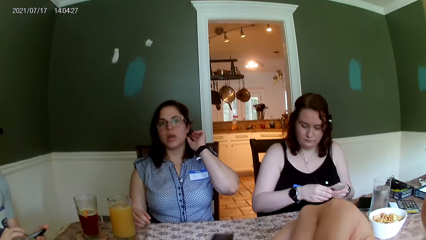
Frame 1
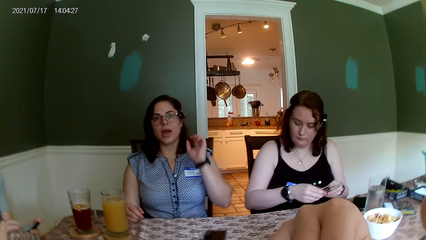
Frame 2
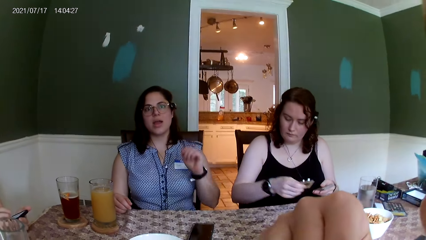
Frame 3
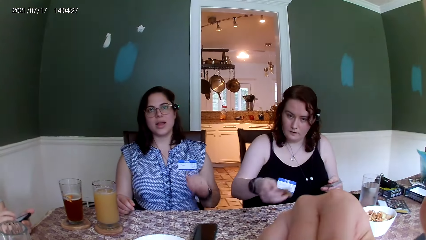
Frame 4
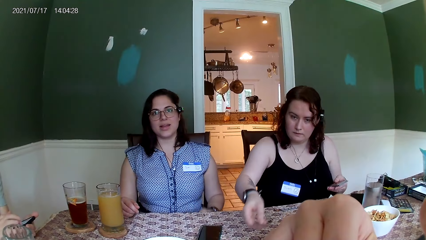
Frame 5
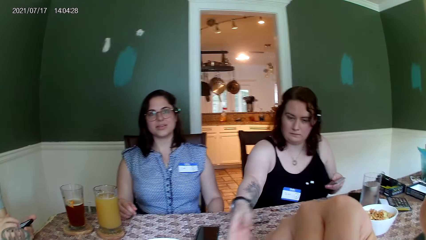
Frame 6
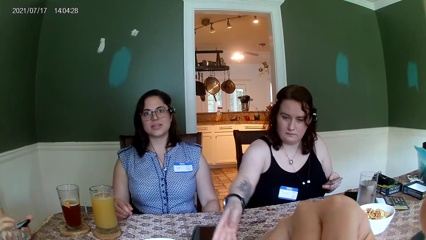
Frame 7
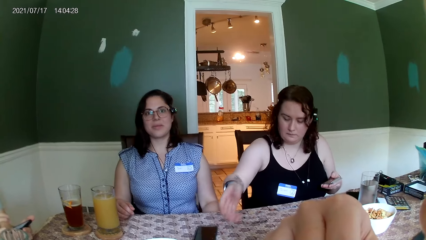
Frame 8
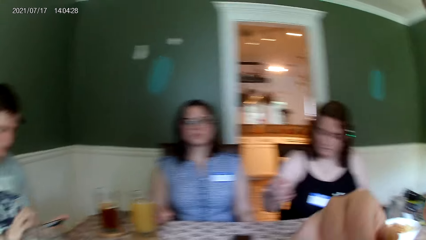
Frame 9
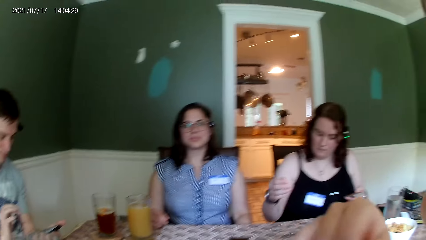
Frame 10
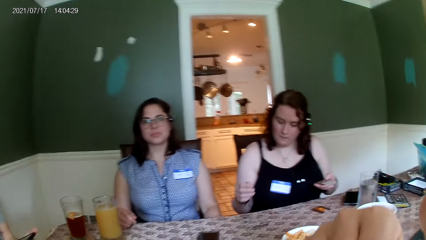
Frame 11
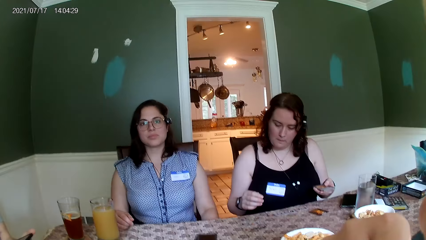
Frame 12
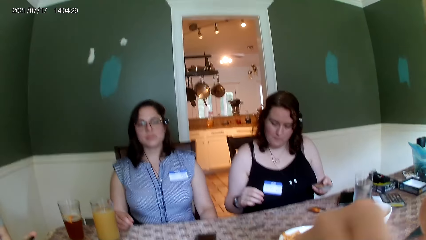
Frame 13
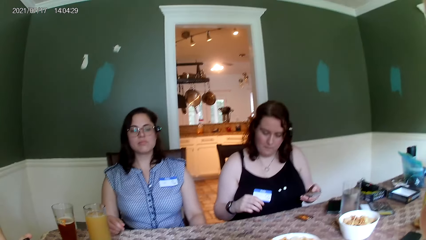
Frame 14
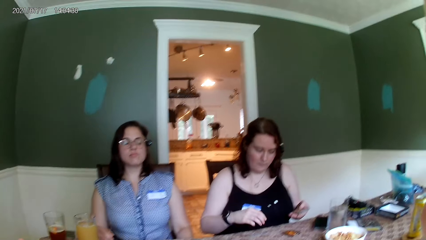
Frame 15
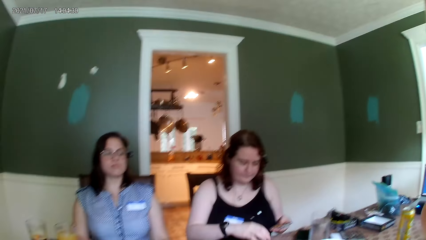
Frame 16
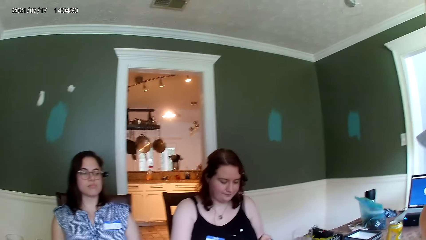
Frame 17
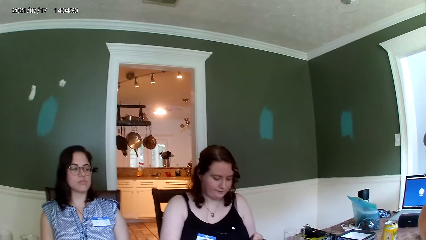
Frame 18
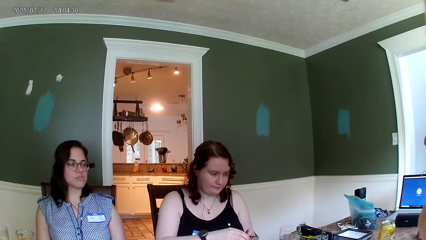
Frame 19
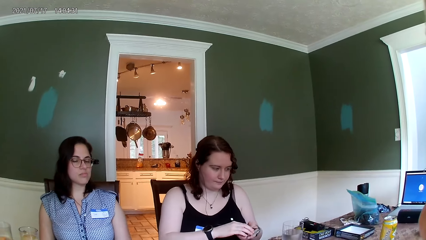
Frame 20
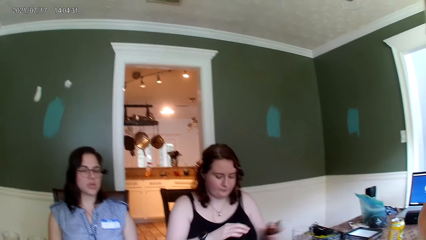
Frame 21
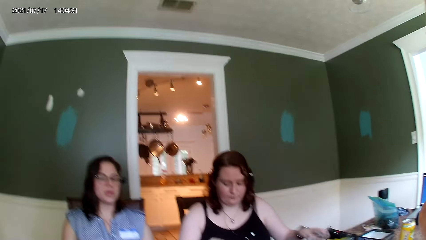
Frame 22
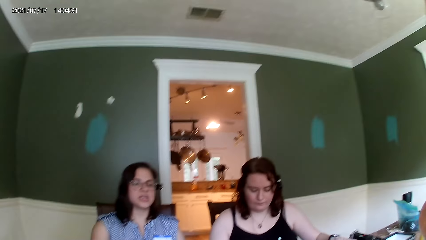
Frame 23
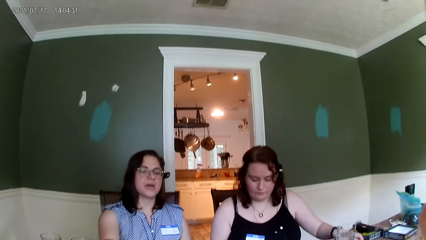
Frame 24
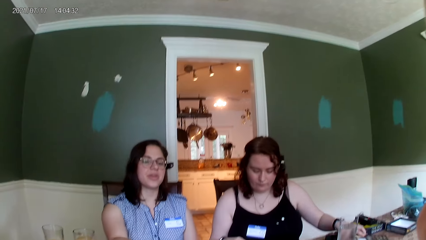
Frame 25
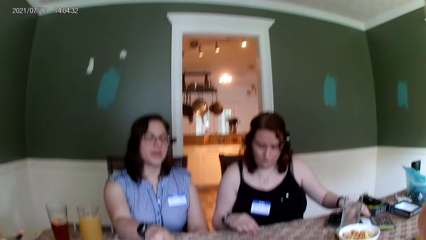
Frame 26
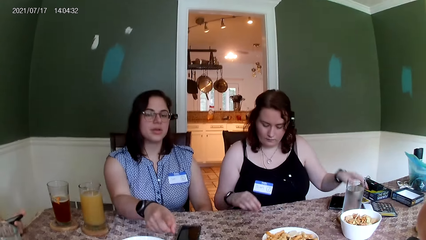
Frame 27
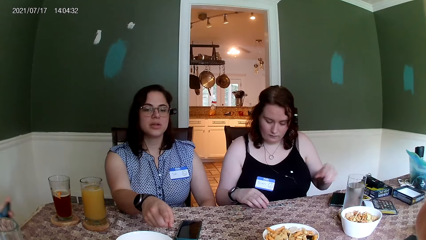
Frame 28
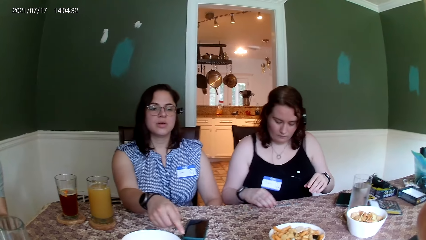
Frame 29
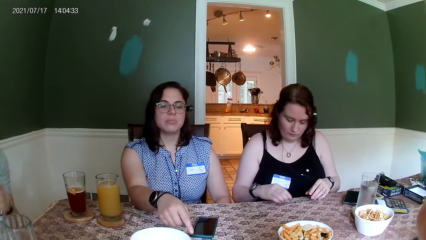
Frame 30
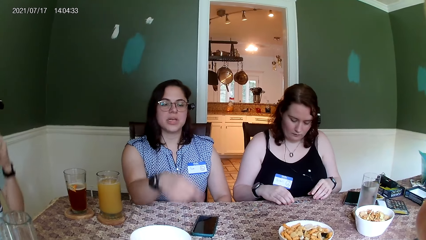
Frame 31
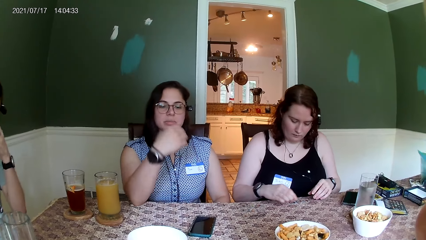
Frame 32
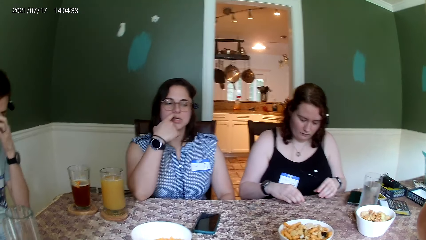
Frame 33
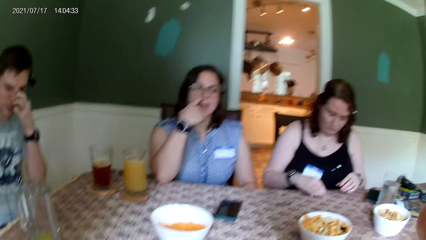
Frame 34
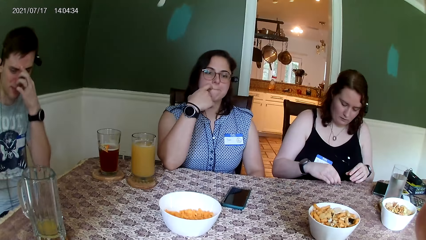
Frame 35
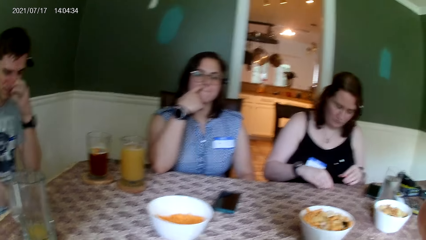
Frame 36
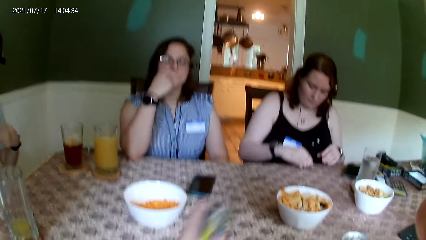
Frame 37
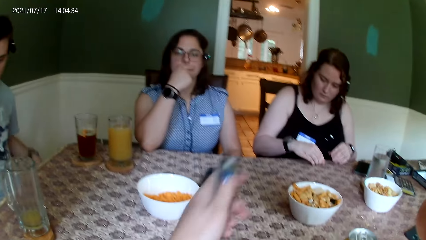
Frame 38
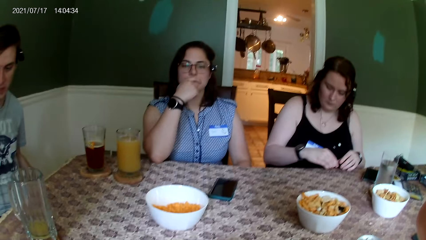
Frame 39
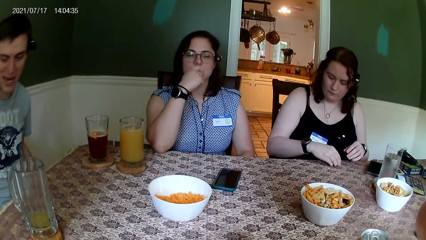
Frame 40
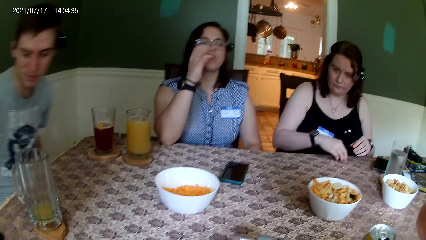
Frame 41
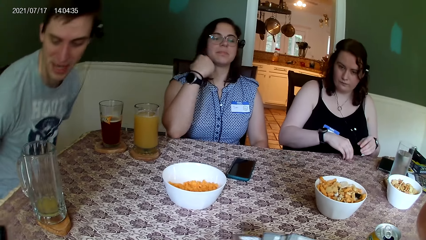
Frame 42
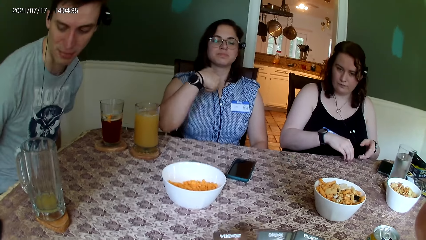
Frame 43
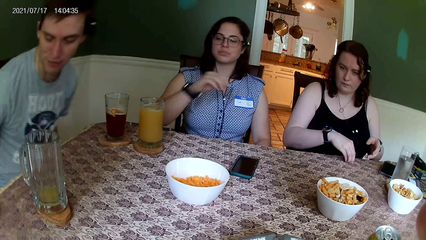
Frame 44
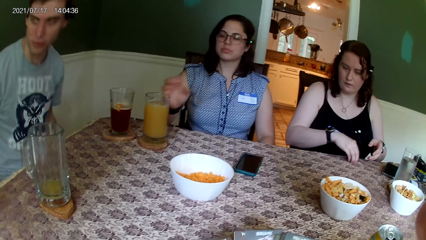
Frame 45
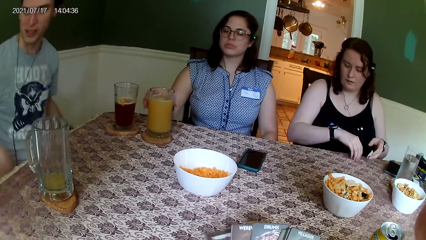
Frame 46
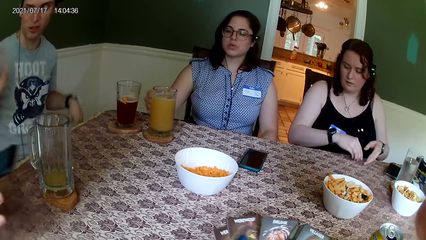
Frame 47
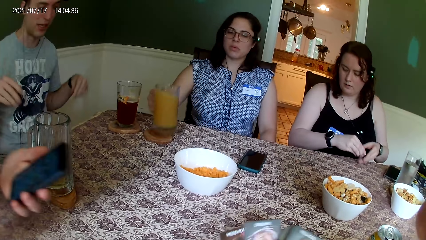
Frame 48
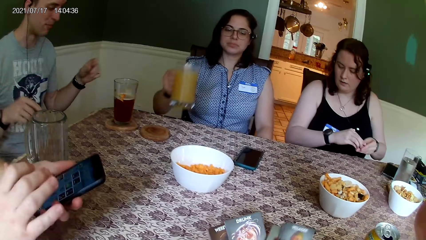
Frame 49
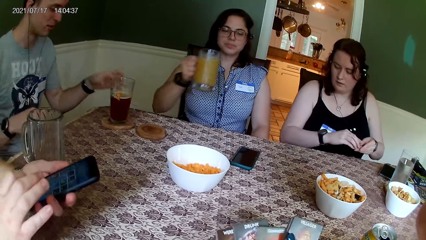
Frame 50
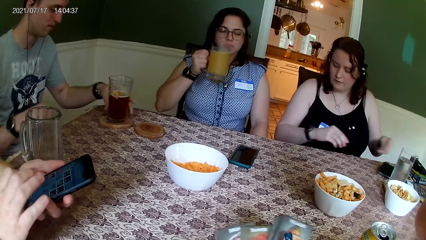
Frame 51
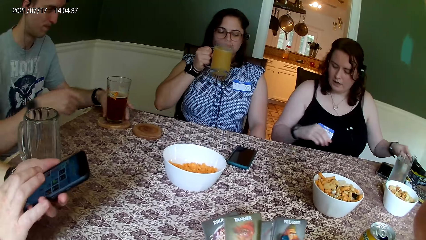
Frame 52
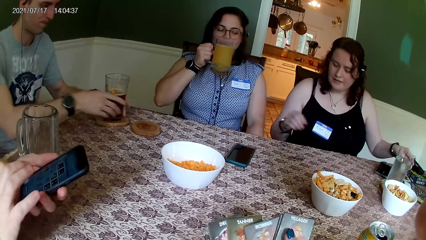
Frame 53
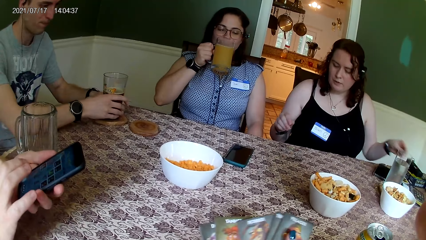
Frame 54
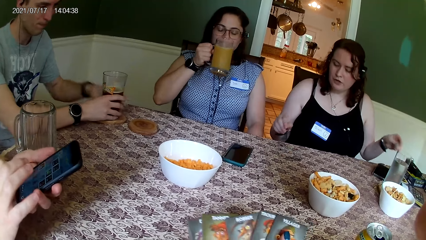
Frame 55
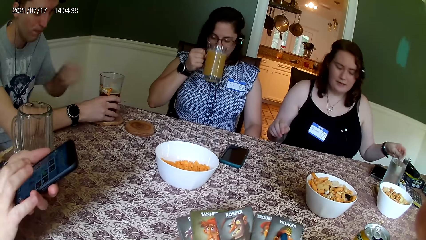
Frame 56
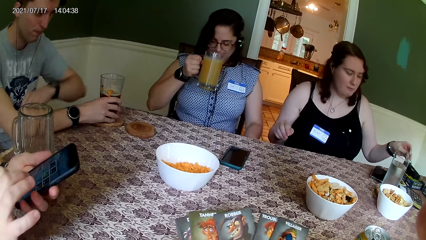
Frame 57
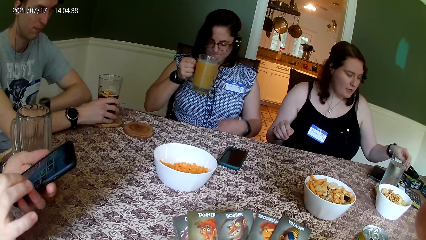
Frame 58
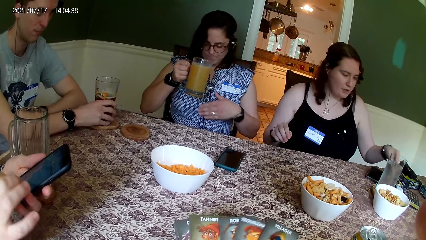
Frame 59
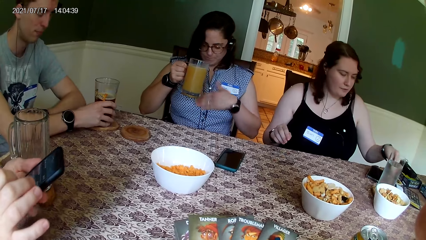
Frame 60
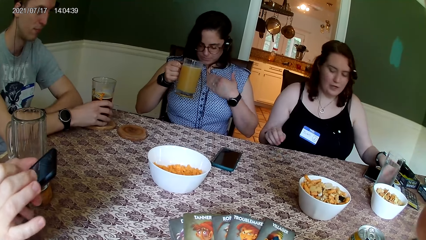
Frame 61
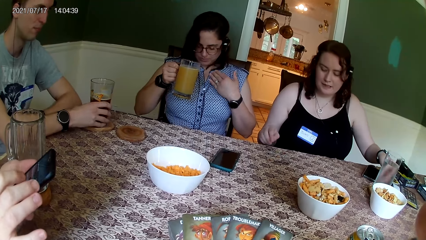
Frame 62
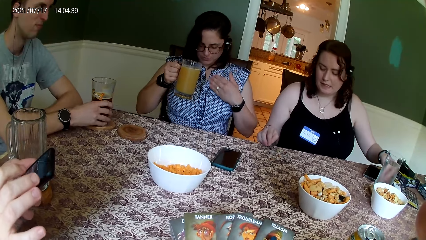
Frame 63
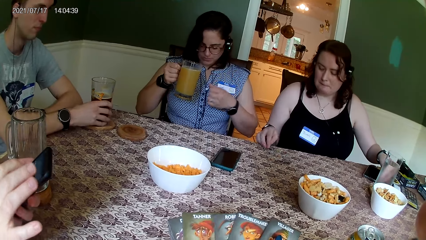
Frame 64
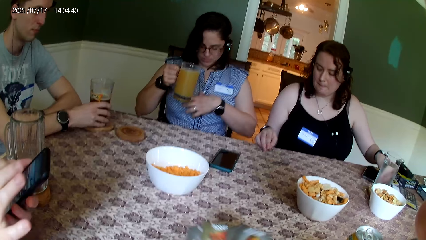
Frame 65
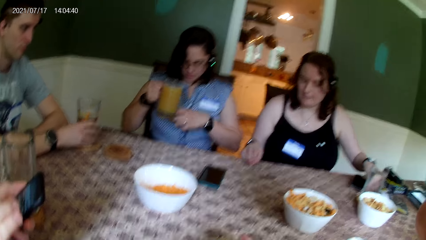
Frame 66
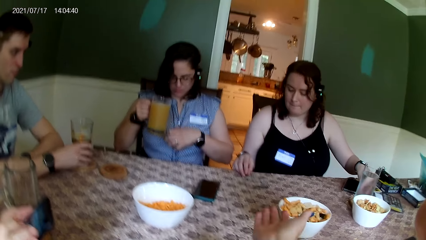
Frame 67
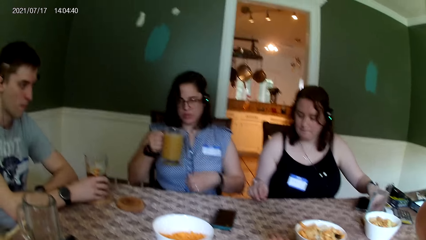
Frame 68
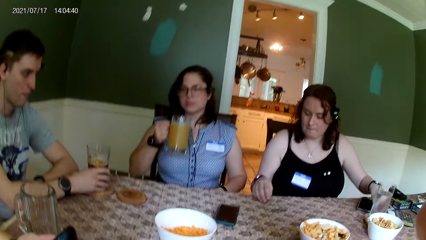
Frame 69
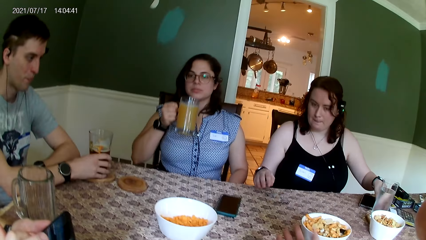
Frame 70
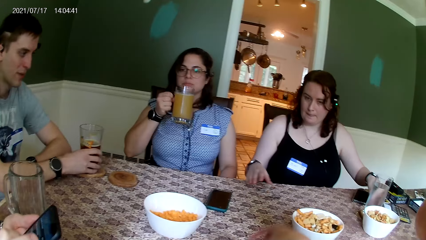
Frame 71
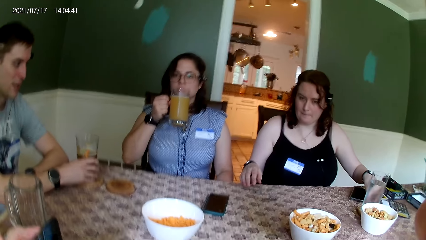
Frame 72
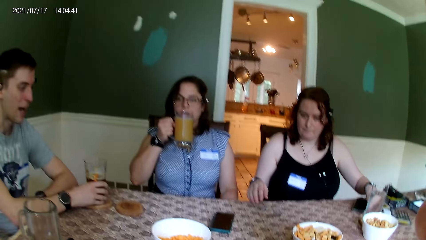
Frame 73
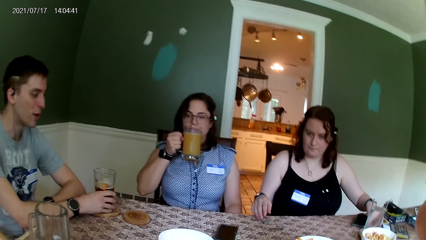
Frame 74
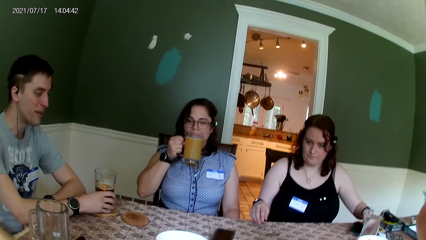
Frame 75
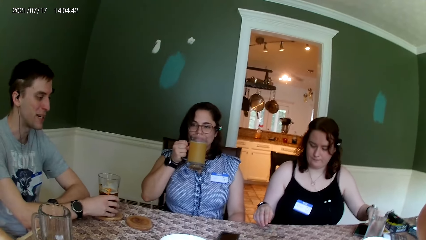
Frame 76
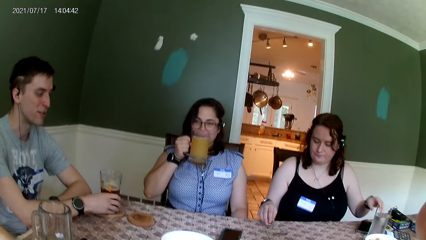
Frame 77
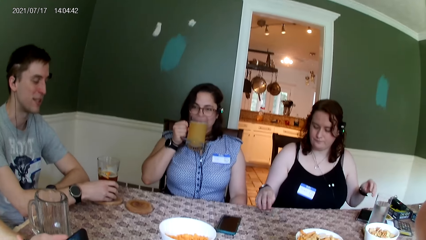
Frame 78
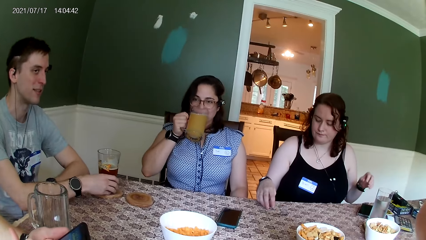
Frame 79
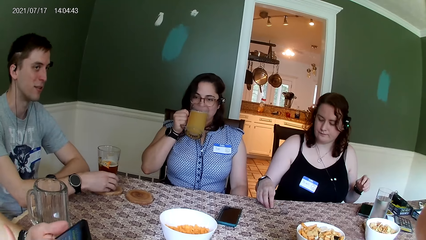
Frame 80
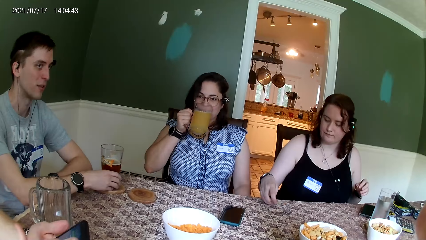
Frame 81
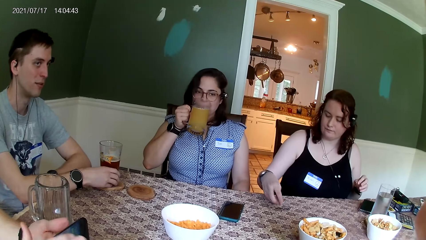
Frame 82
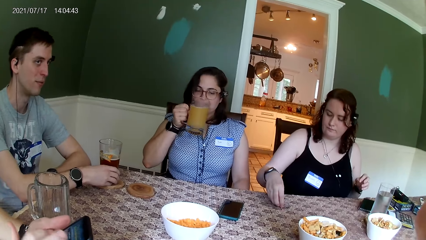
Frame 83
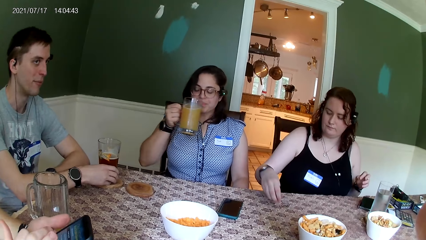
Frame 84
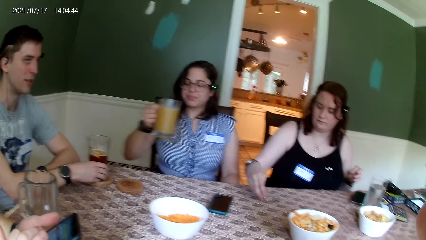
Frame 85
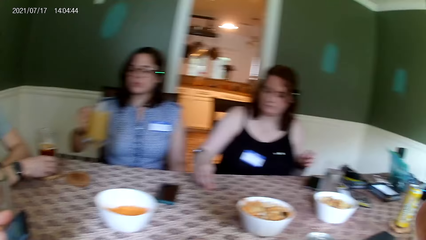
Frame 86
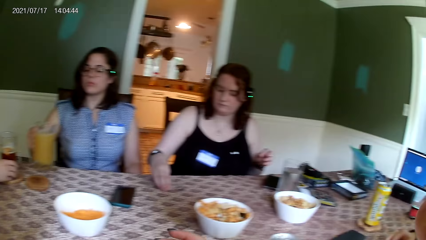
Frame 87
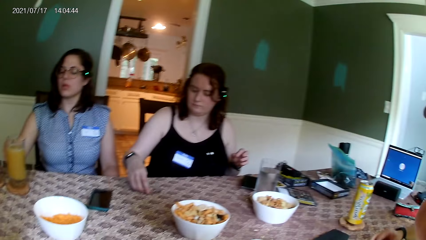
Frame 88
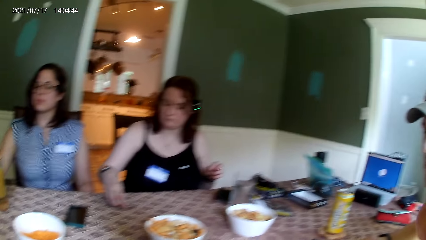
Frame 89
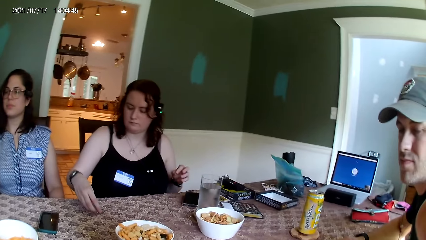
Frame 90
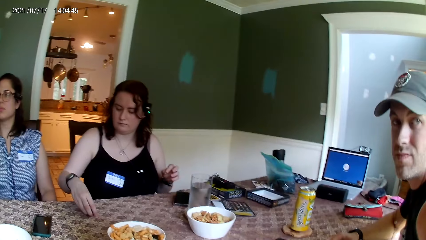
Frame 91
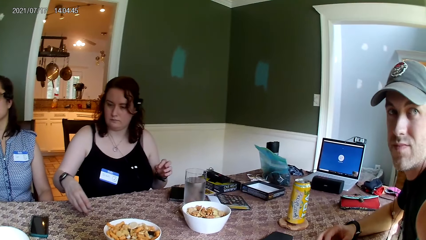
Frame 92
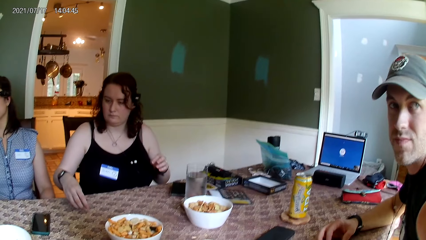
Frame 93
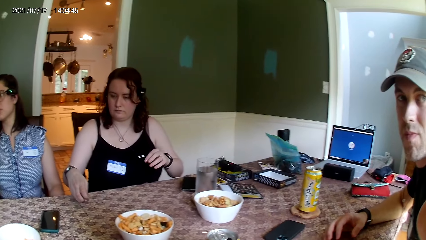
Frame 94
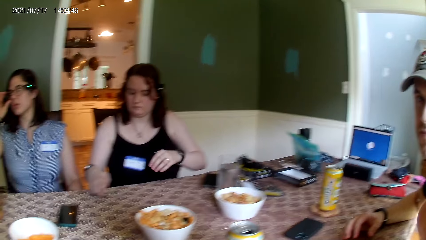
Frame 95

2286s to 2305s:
The camera wearer puts a cheese puff in her mouth with her right hand. A woman drops a card on the table with her right hand. Another woman converses with the camera wearer. The first woman picks up the chips on the table with her right hand. The second woman moves her hand. A man touches his face. The second woman touches her nose with her right finger. The camera wearer moves her hands. She converses with the second woman. Another man converses with a third man. The first man moves forward. The second woman carries a glass cup of juice from the cup pad on the table with her right hand. The third man operates a phone with his right hand. The camera wearer shuffles the cards with both hands. The second woman drinks the juice. The first man holds the glass of juice. The first woman converses with everyone on the table. The second woman puts the glass cup of juice in her mouth with her right hand. She cleans her cloth with her left hand. The third man converses with the first woman. The second woman puts the glass cup of juice in her mouth with her right hand. The second man converses with everyone on the table. The first woman takes some chips on the table with her right hand. The second woman drops the glass cup of juice on the cup pad on the table with her right hand.
